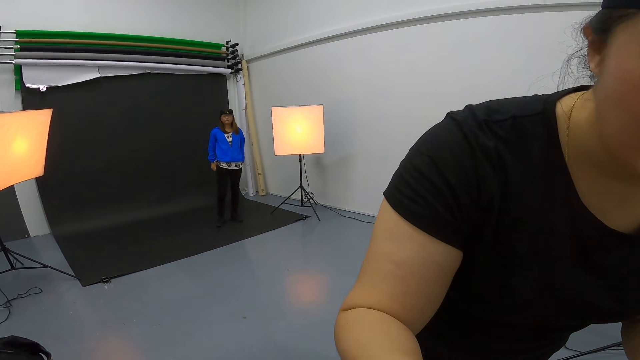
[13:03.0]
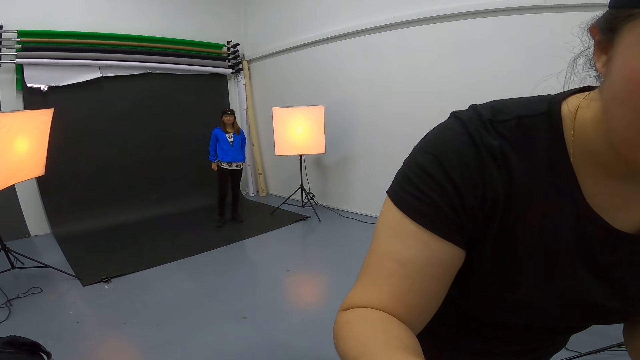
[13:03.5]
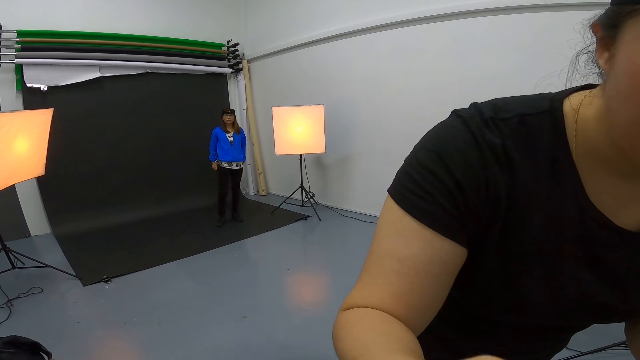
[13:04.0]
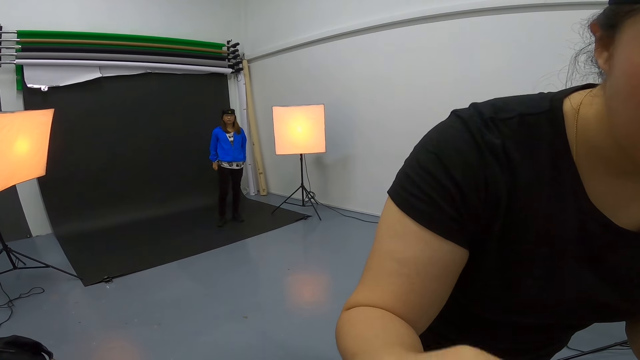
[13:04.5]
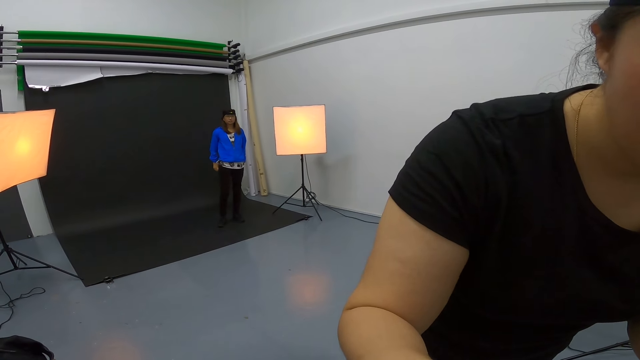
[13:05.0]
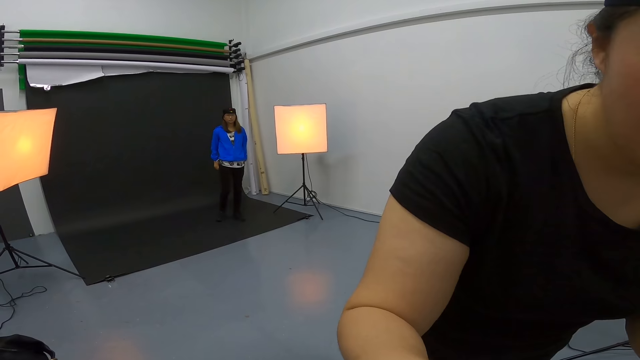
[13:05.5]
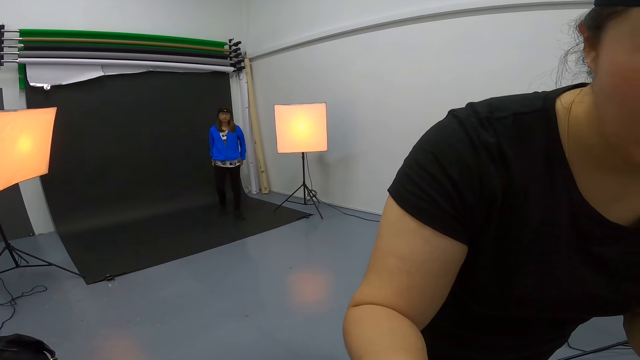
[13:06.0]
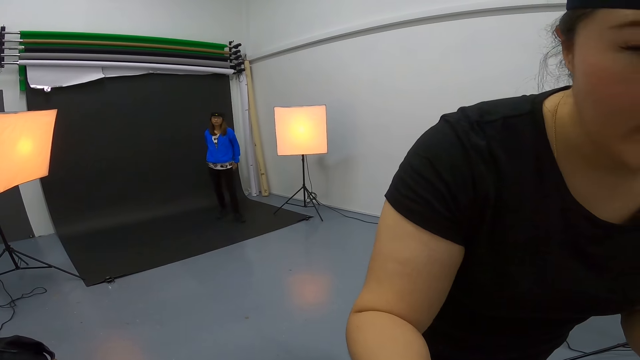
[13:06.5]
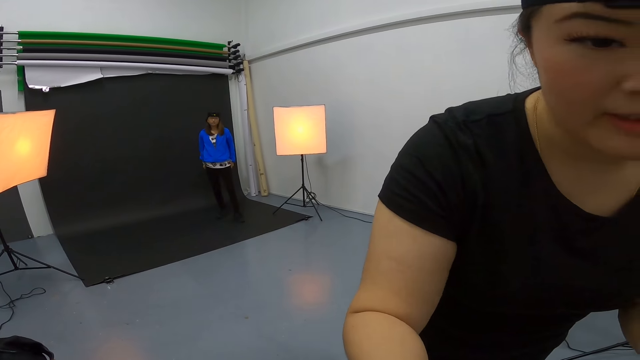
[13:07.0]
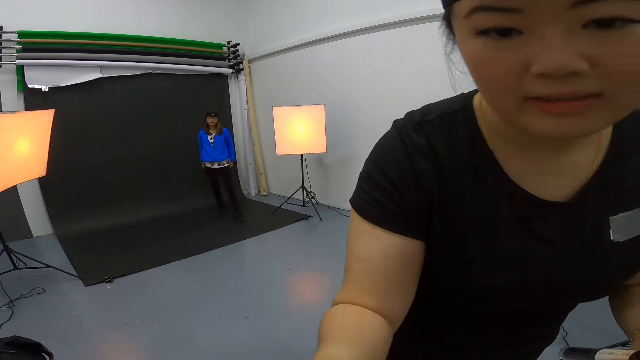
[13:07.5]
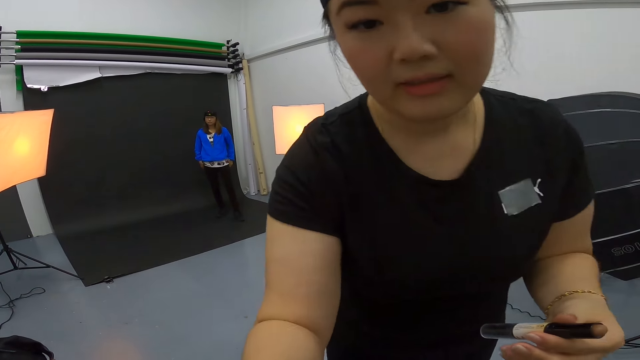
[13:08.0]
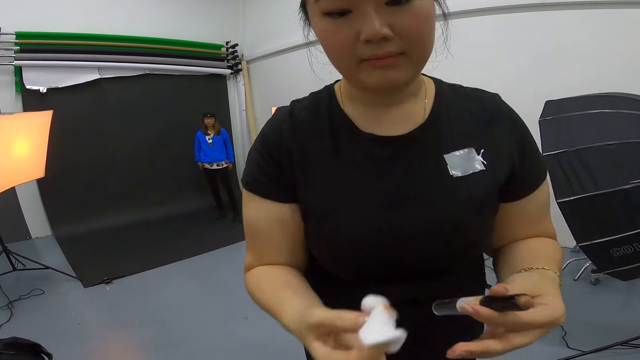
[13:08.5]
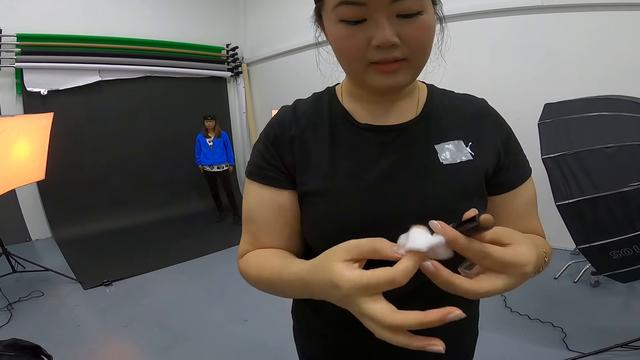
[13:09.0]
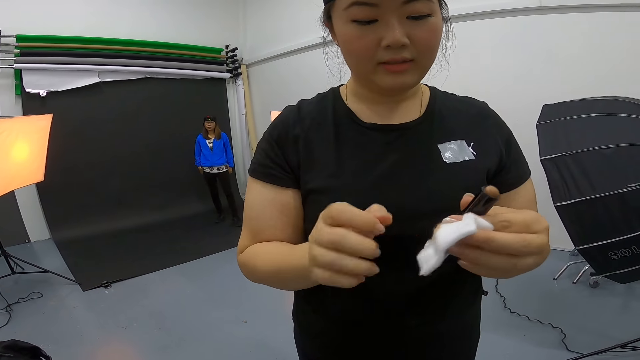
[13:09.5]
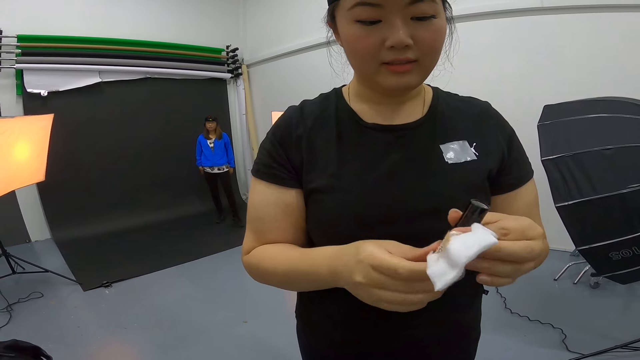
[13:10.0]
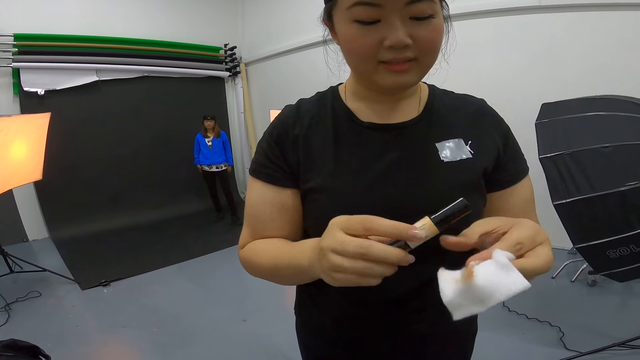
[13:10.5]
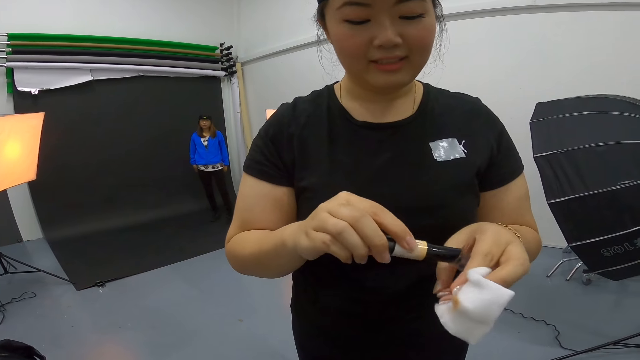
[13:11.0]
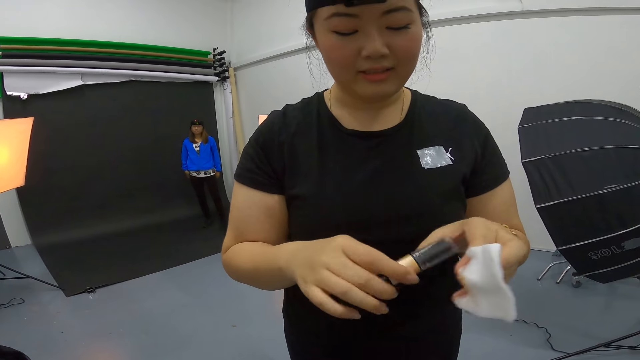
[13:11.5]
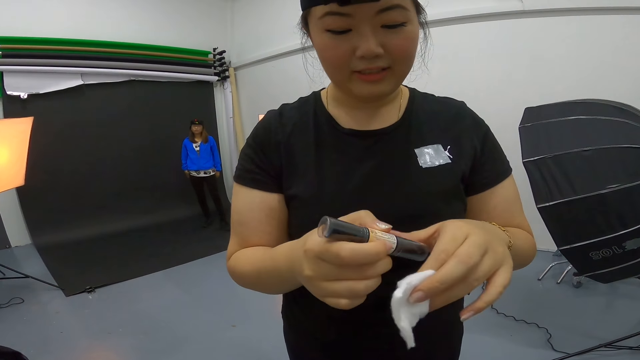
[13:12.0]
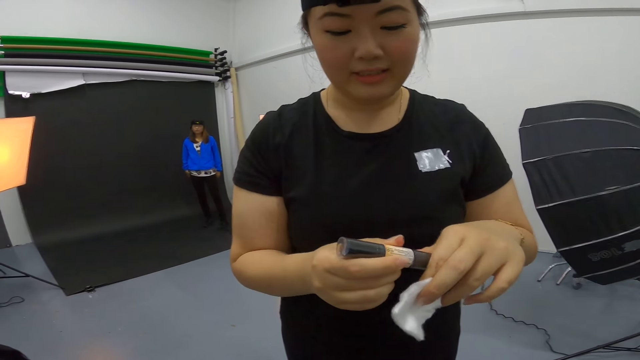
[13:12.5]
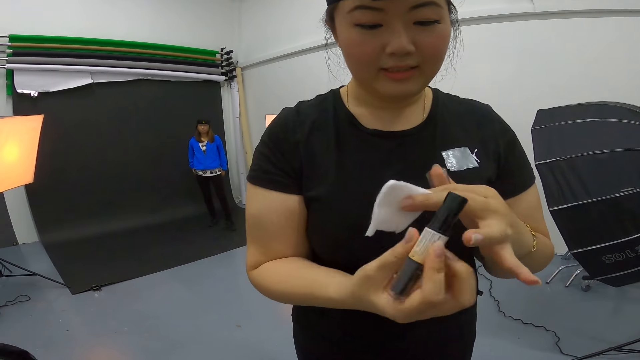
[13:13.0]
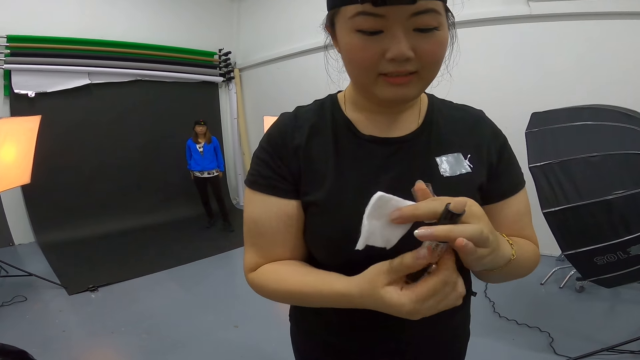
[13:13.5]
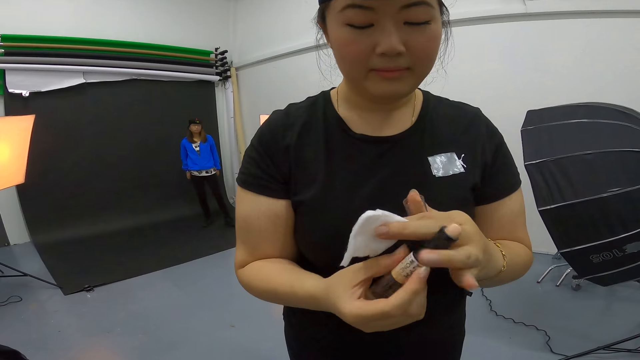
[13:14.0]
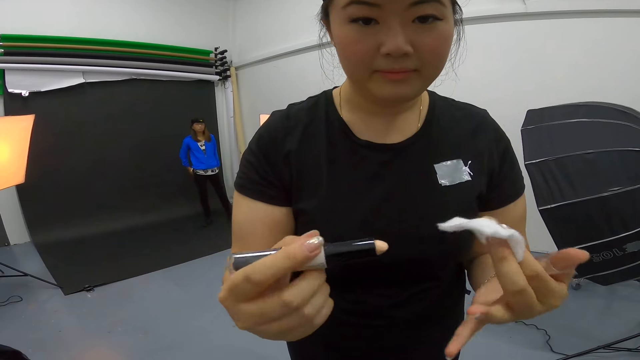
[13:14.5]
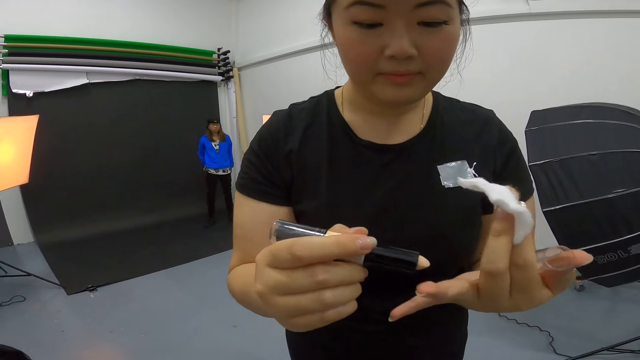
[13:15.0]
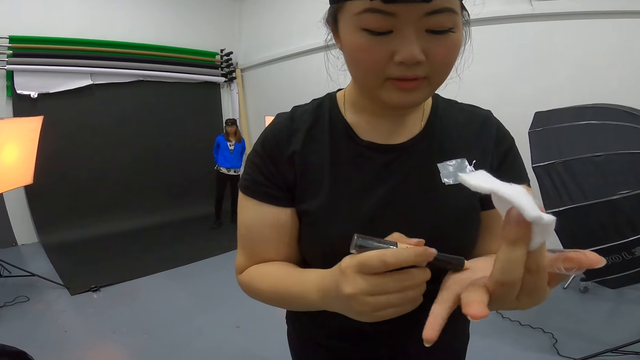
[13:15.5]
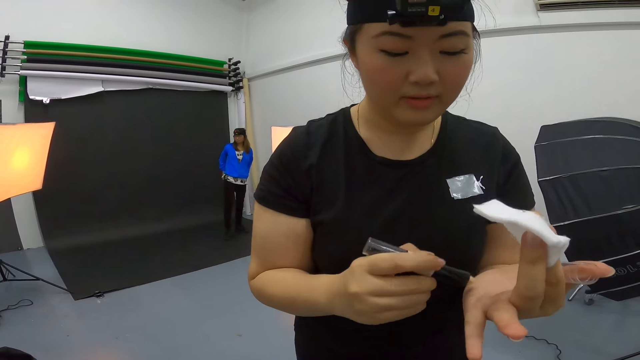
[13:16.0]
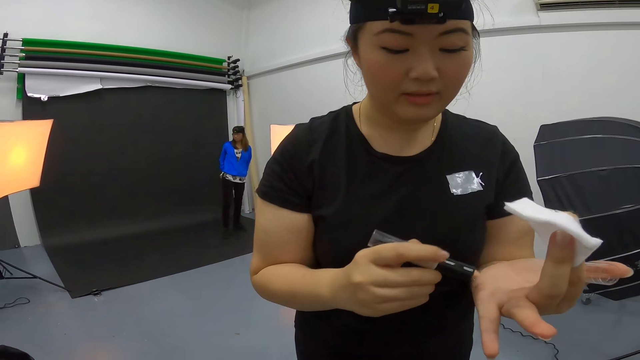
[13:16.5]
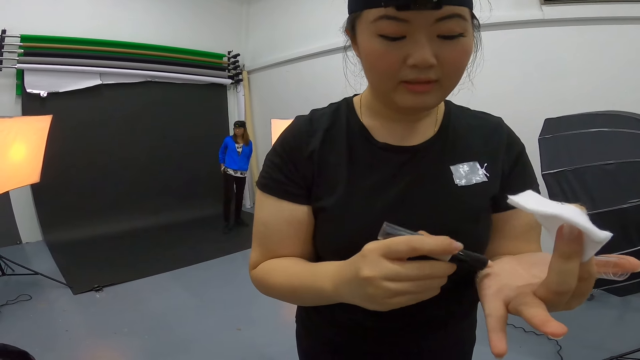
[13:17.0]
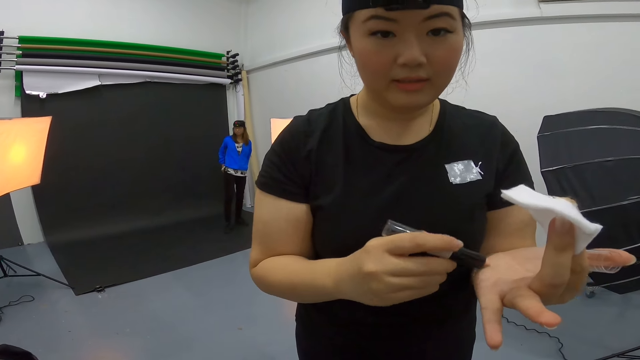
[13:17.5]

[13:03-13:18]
A woman holds wipes and makeup, covers the makeup and removes a cap from the makeup. The woman adjusts the makeup in her hands. The woman tests the makeup on the left hand. The woman applies the makeup on her hand.

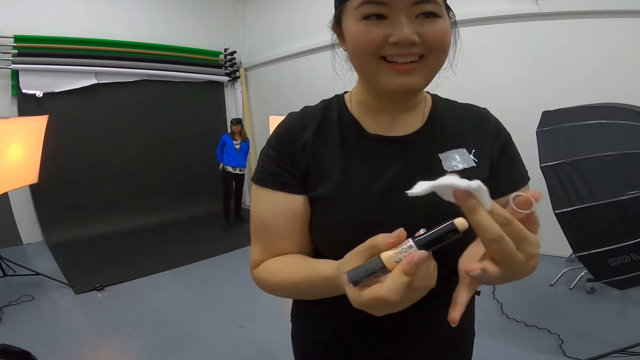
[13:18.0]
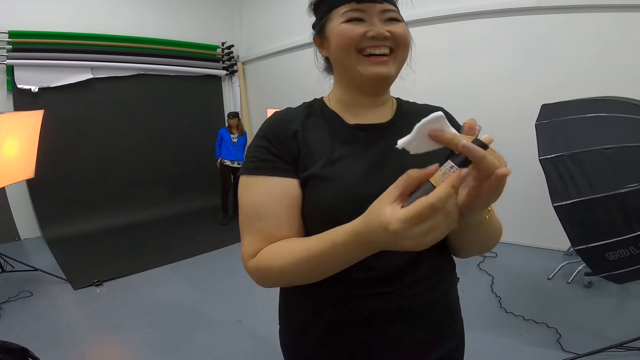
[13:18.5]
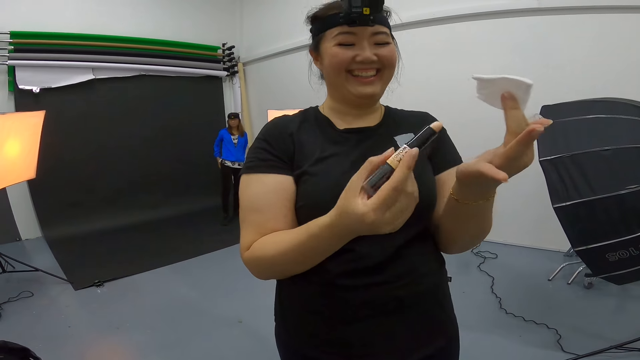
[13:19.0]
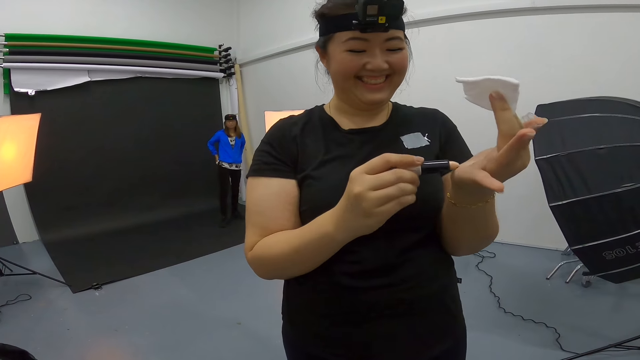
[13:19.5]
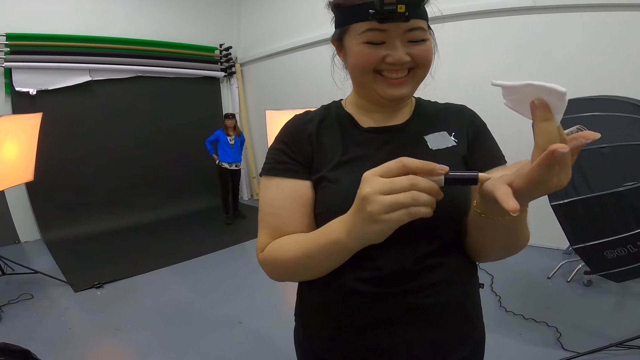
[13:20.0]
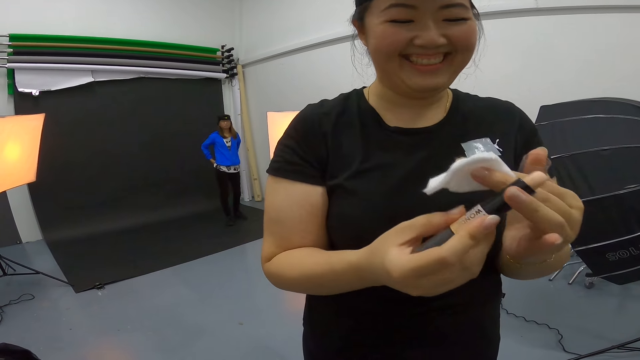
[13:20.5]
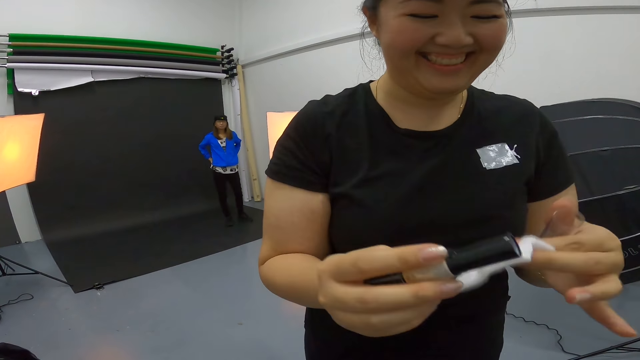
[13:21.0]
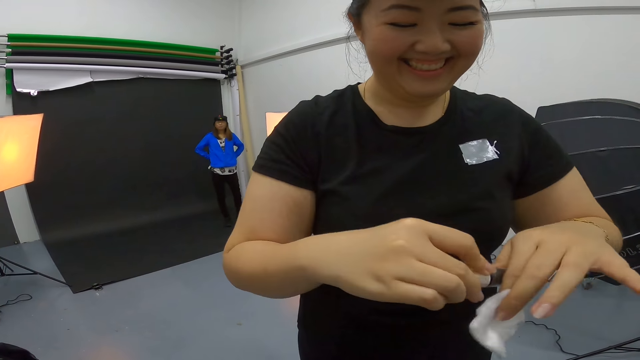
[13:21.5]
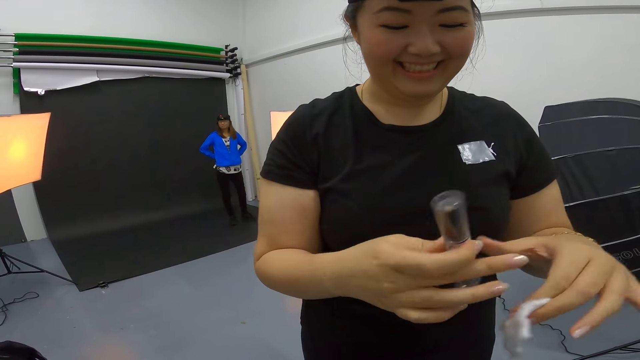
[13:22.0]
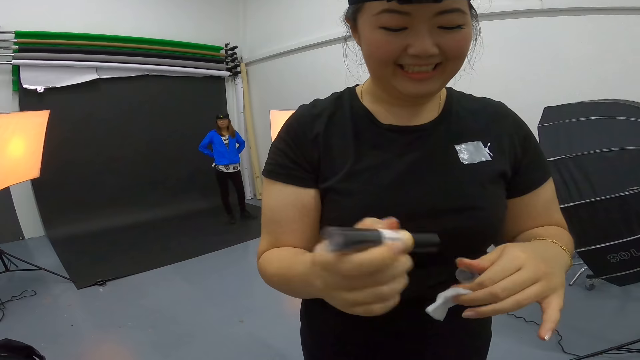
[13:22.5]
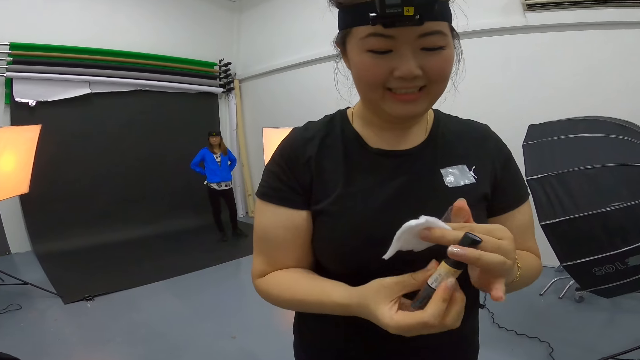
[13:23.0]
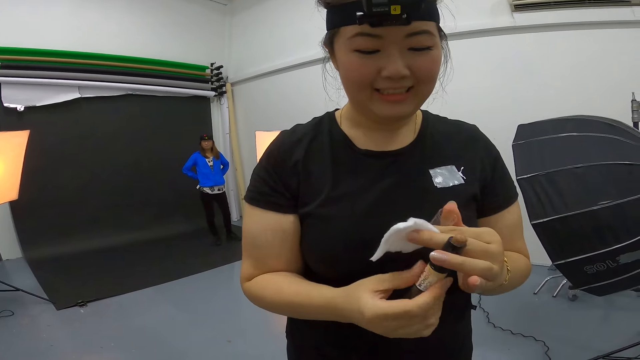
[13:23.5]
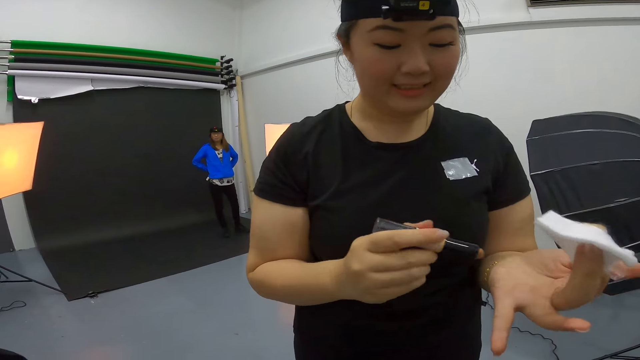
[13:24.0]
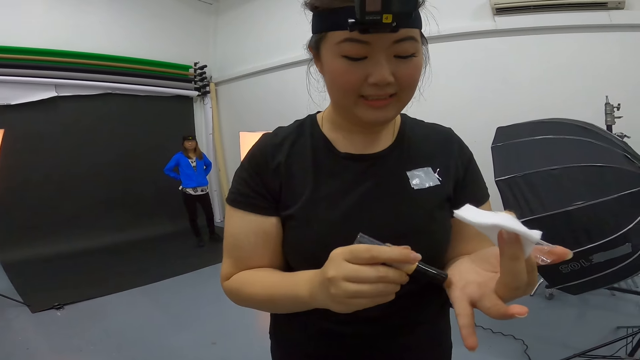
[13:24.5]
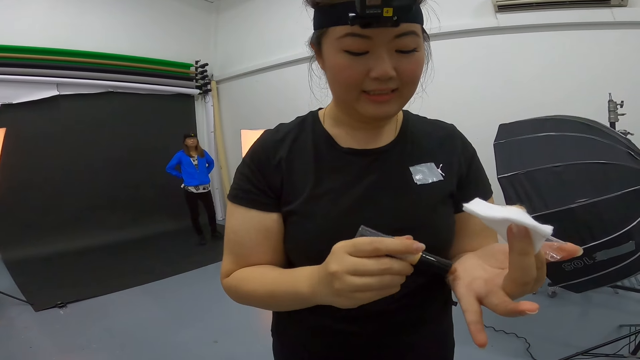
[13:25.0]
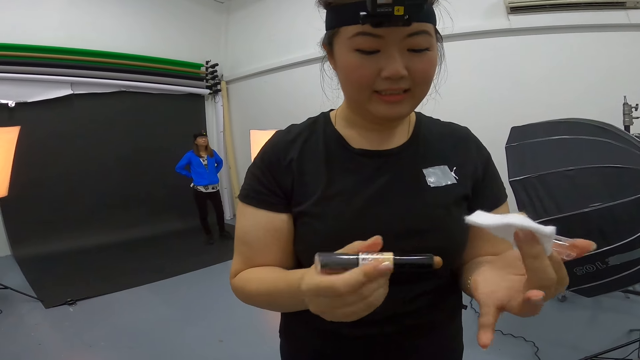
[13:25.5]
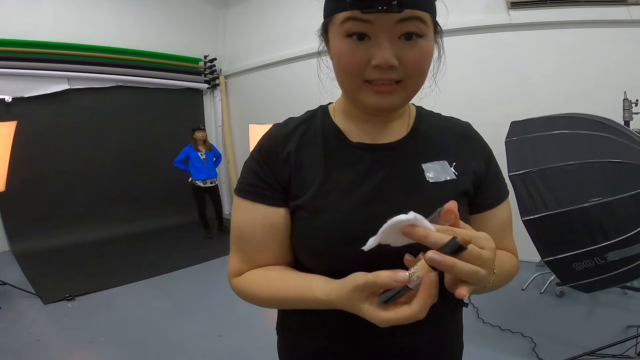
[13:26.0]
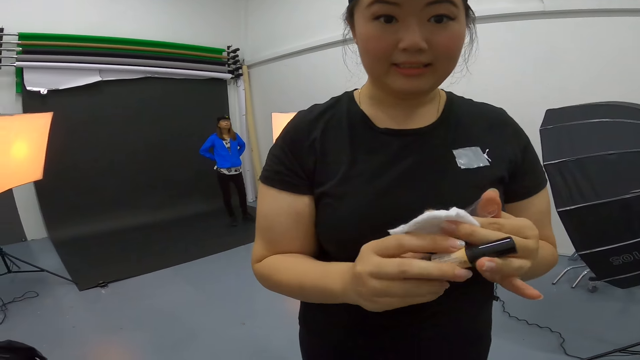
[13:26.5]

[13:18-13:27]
The woman laughs at the camera wearer. The woman tests the makeup on the left hand. The woman adjusts the makeup in her hand. The woman covers the makeup. The woman opens the makeup. The woman tests the makeup on the left hand. The woman applies the makeup on her hand.
